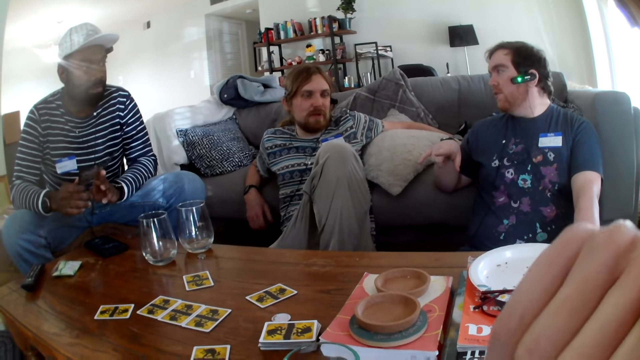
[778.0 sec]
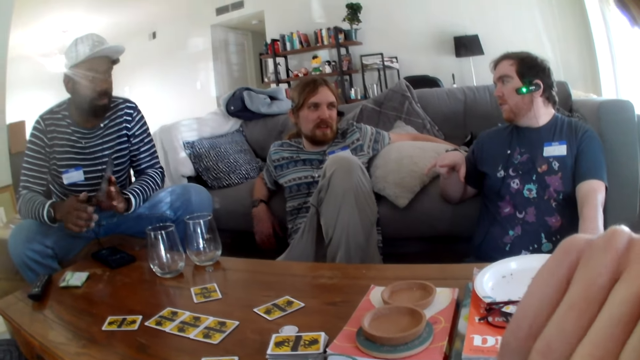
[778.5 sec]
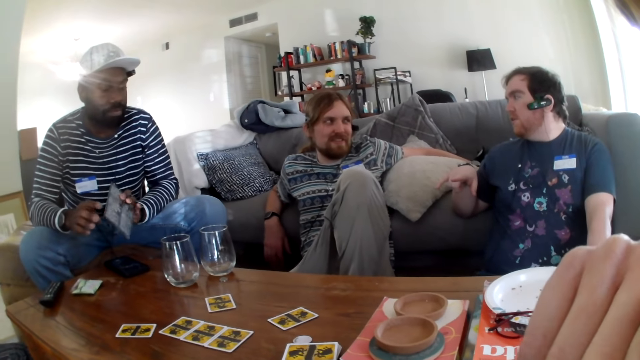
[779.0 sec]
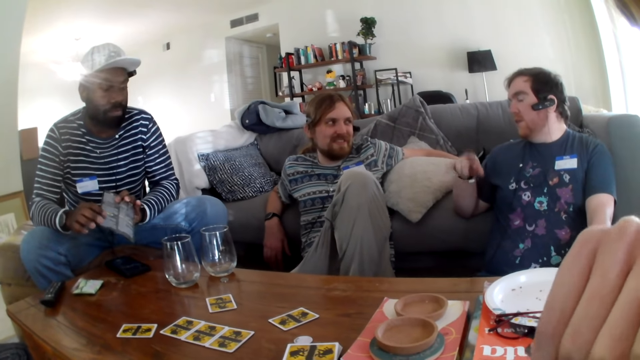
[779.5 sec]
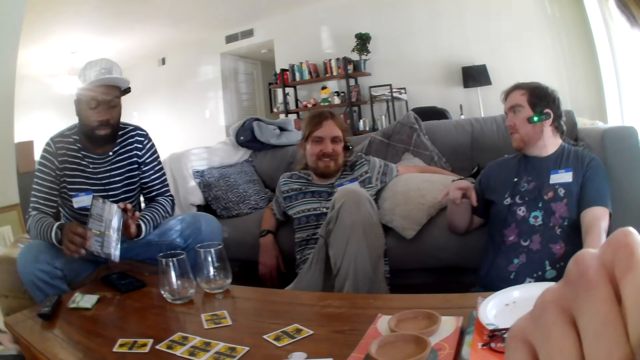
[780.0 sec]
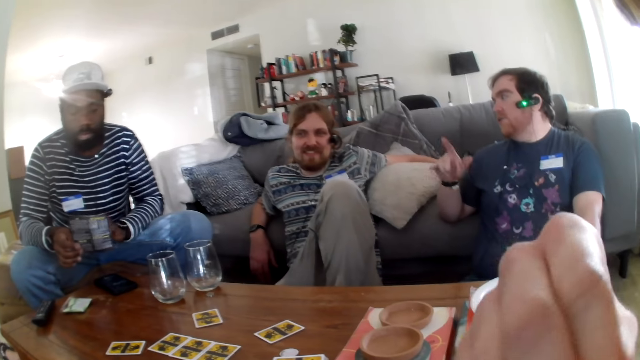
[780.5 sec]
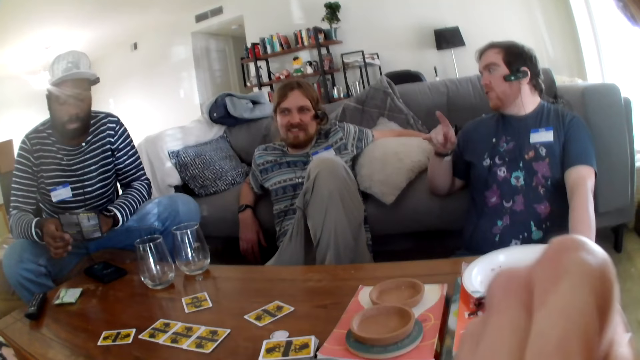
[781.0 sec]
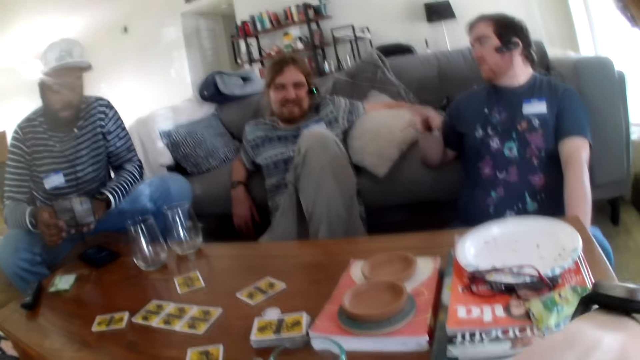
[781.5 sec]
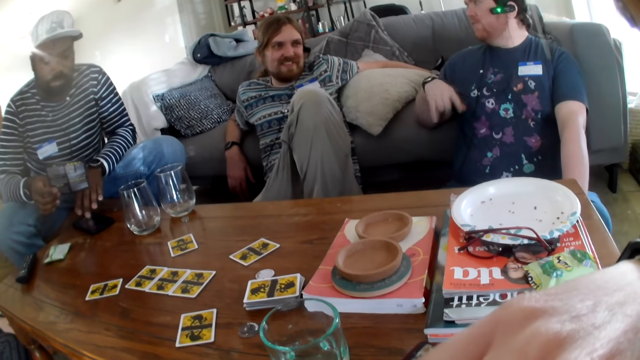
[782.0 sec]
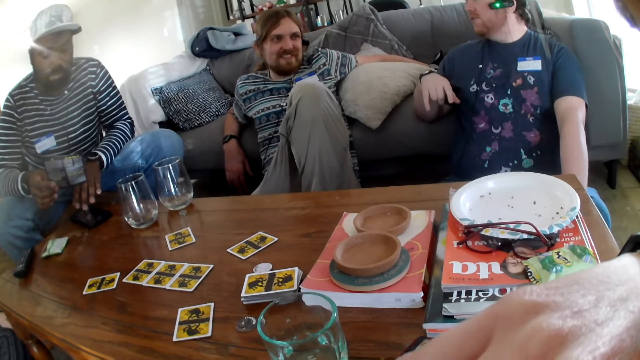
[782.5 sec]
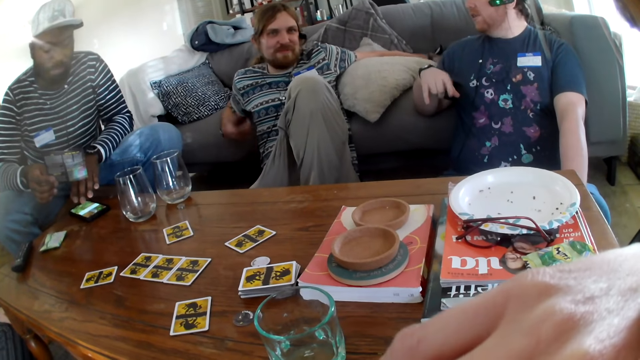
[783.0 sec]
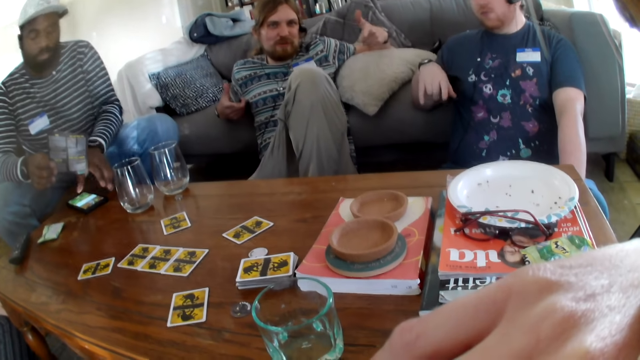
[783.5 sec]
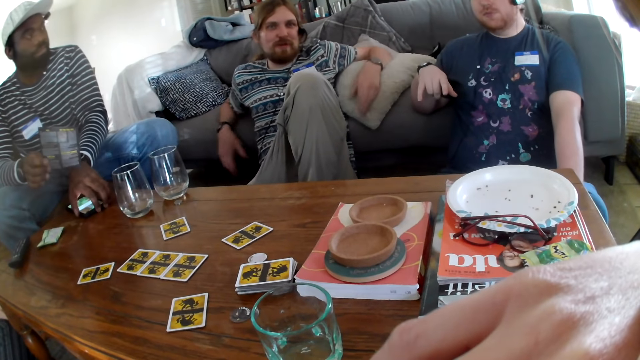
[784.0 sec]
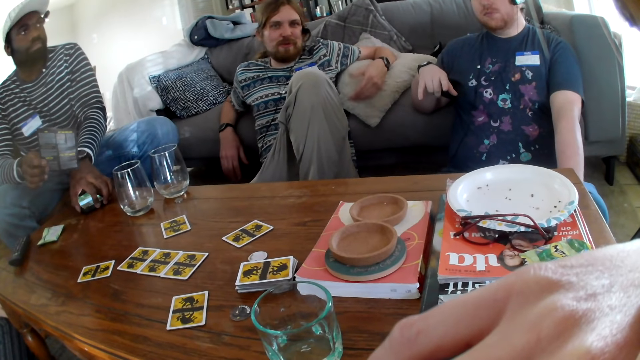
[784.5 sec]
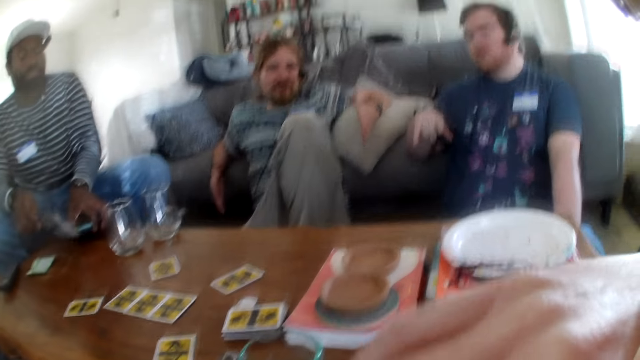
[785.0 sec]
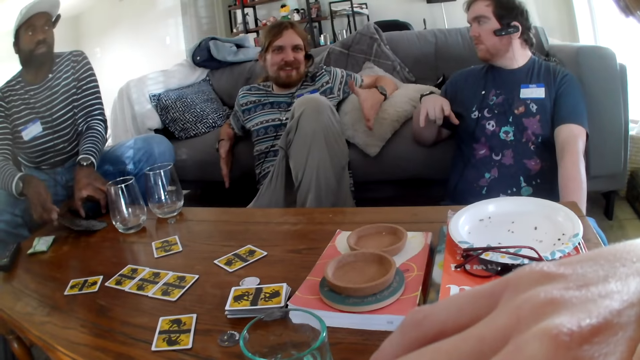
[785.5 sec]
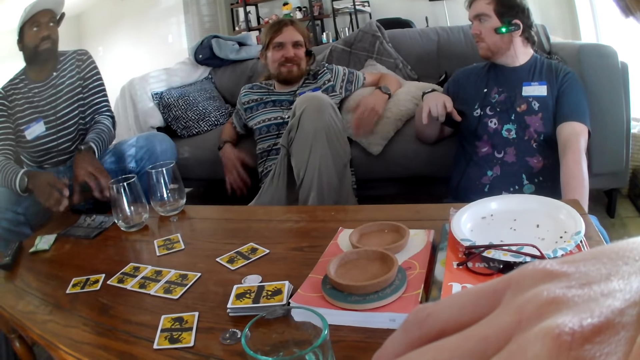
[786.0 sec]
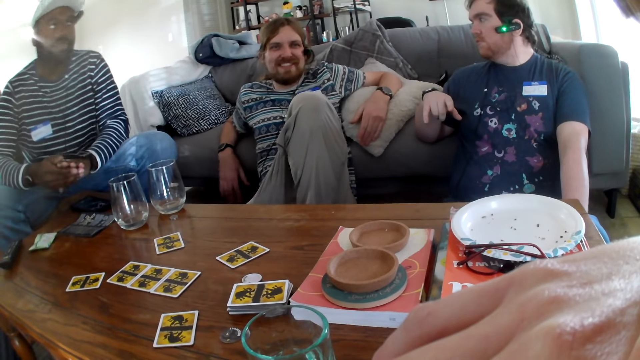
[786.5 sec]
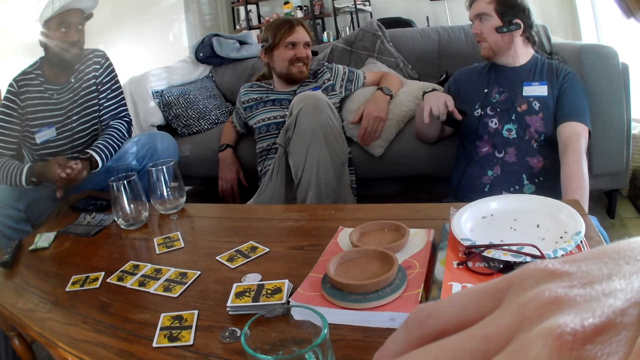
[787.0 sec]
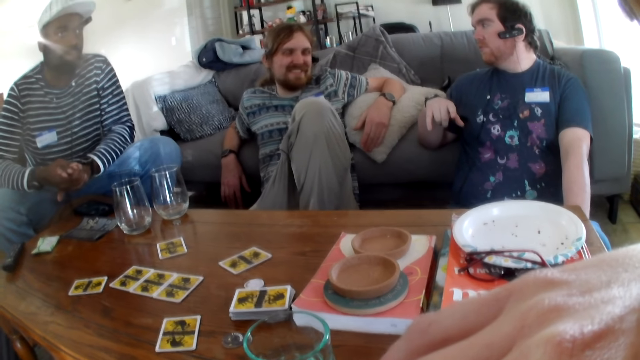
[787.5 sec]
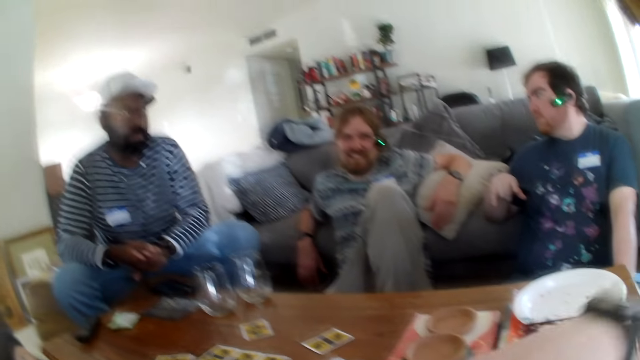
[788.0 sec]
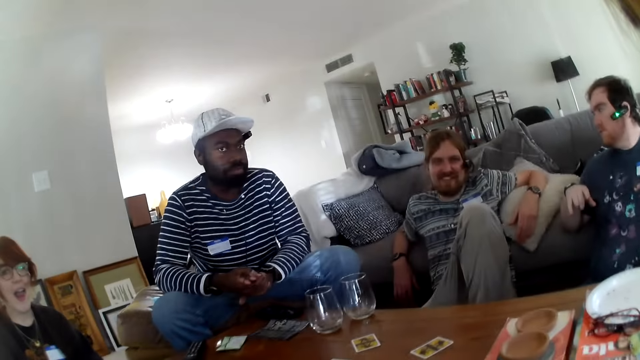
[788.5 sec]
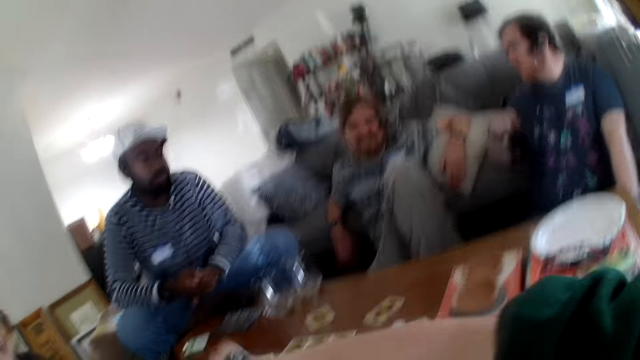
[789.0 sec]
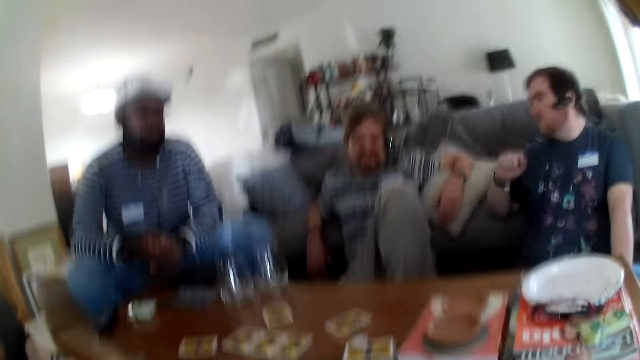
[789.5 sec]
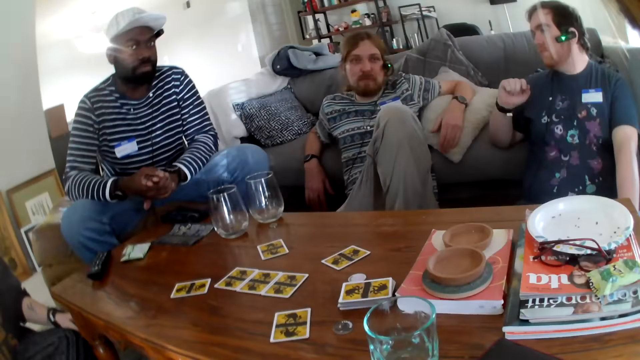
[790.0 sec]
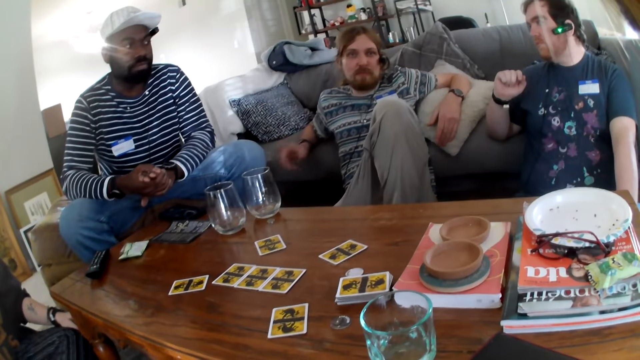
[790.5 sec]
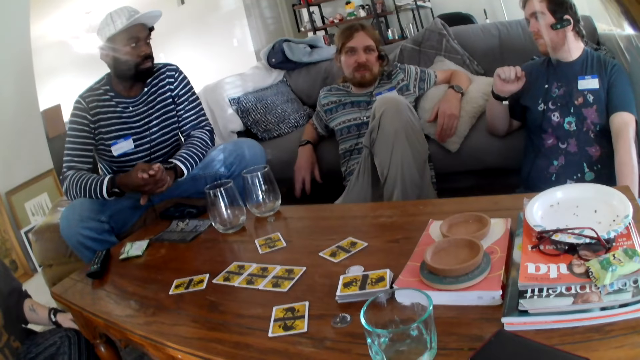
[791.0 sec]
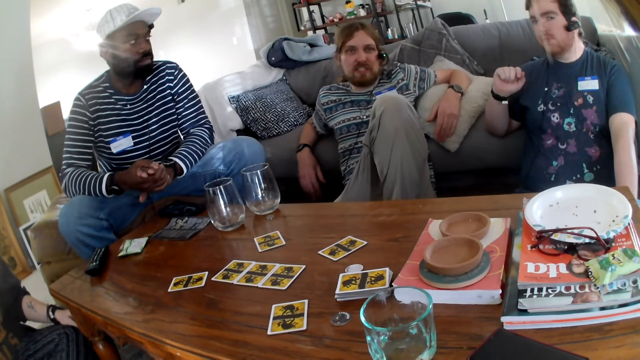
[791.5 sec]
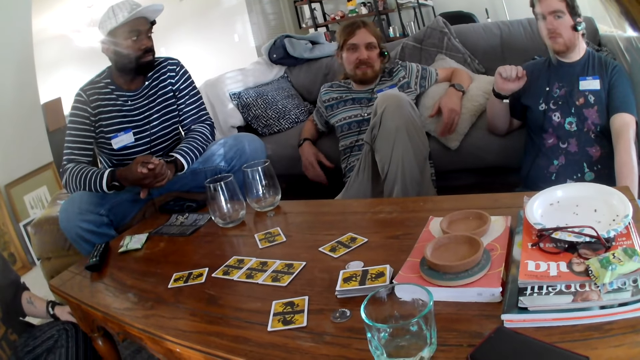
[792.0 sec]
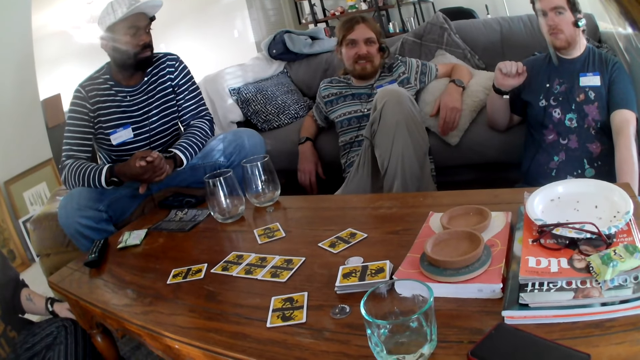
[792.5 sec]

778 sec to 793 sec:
A person talks. Another person talks. A man moves the hands. Another man holds the phone. The first person talks. The other man puts the paper down and folds the hands together. The camera wearer talks. The first man moves the hands. The first person talks to the camera wearer.

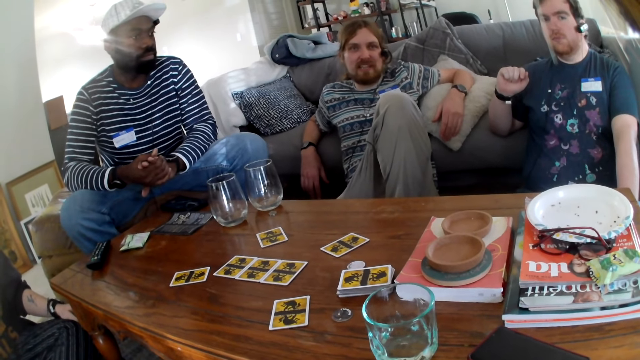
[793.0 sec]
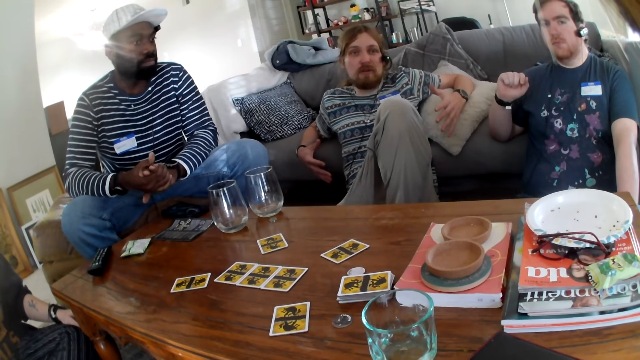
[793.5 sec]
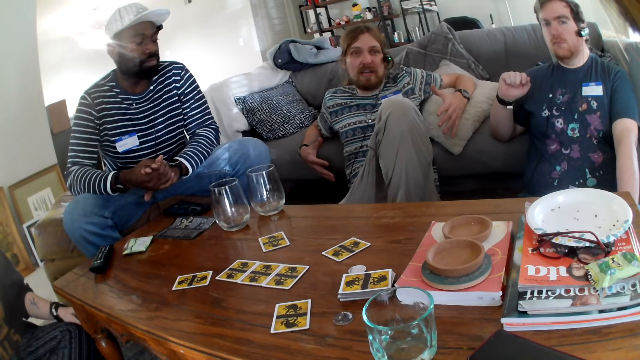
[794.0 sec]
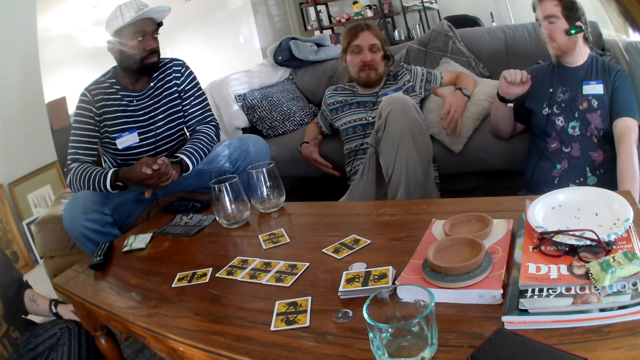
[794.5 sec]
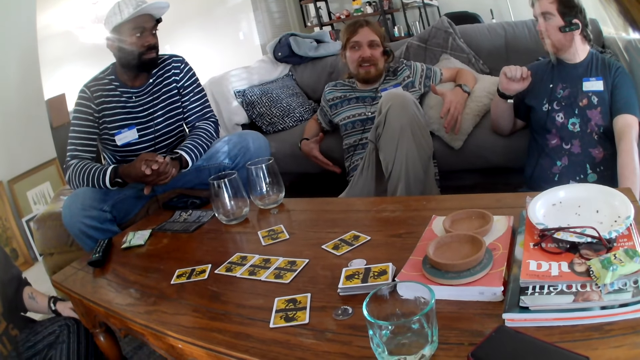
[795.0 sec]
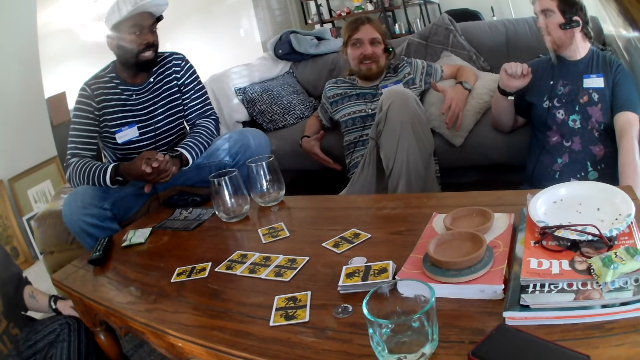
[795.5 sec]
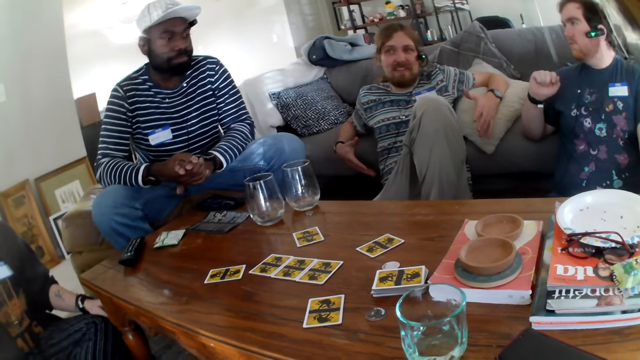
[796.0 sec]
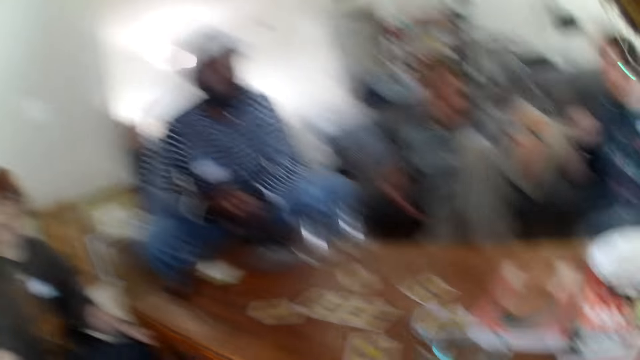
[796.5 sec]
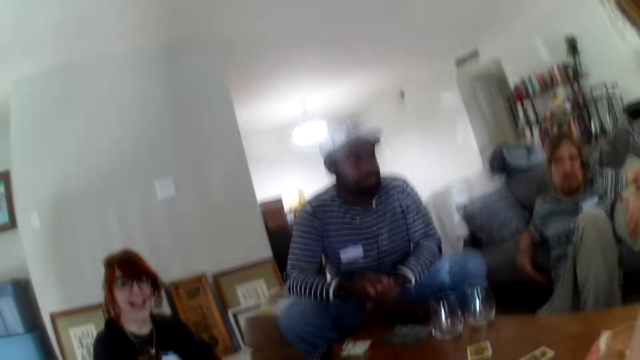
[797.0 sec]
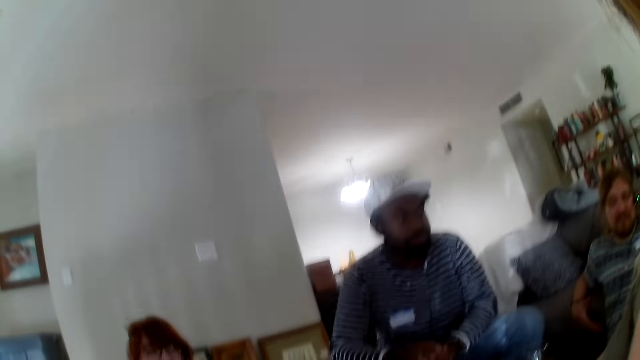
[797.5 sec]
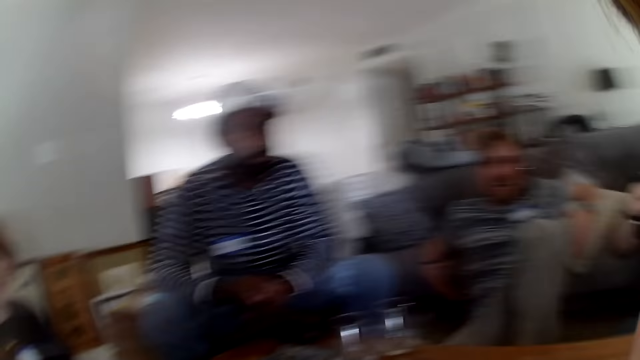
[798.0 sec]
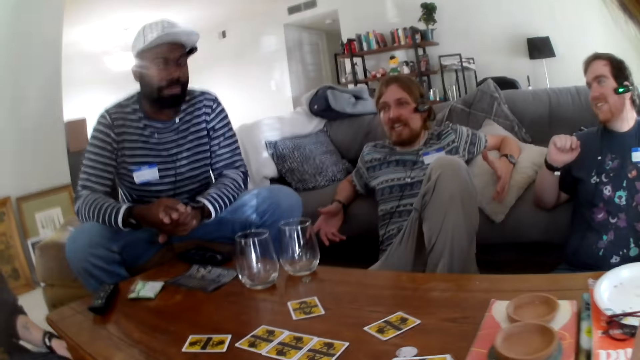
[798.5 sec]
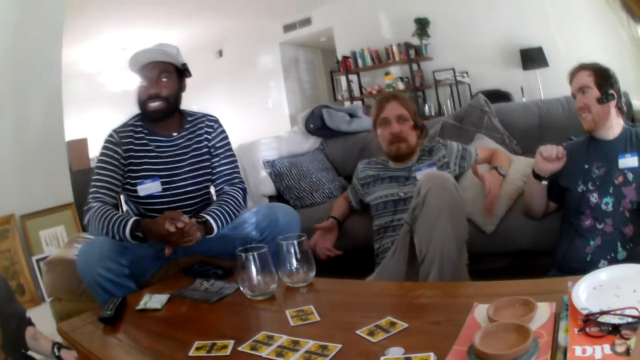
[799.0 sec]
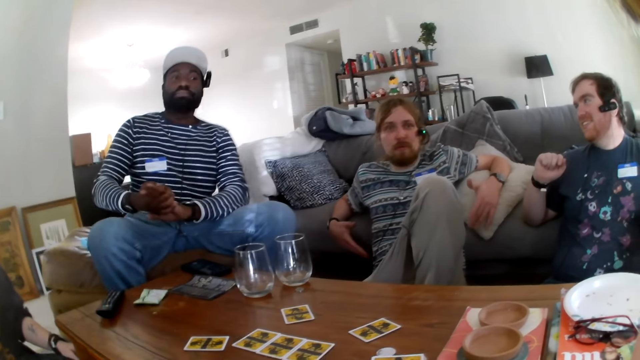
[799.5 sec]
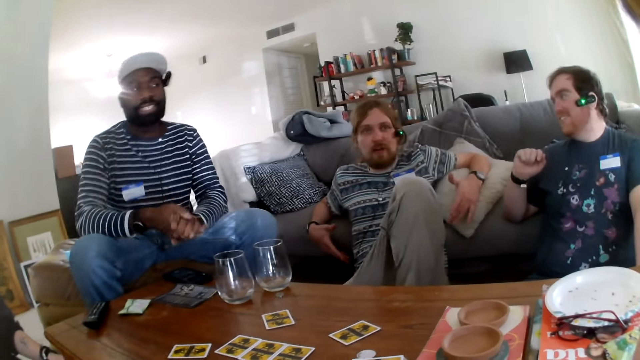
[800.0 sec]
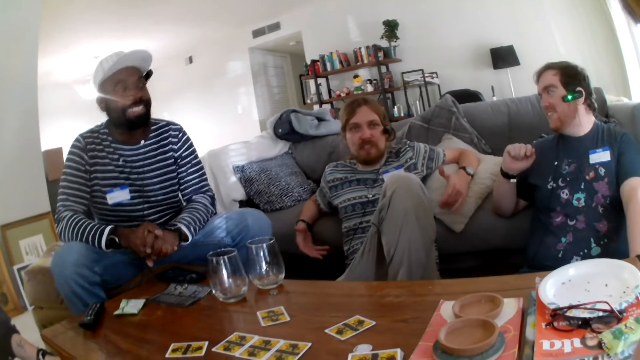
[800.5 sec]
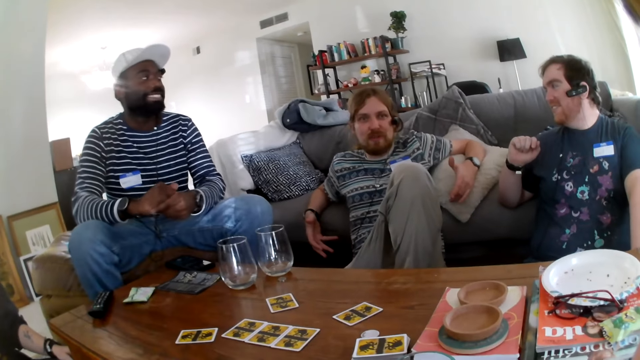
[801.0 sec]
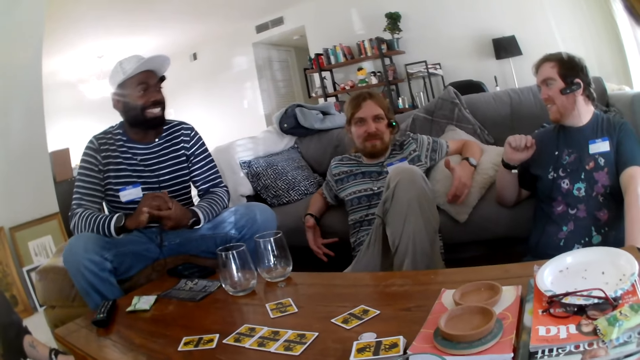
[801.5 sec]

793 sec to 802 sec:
The camera wearer laughs. A person talks. Another person talks. The first person talks.
